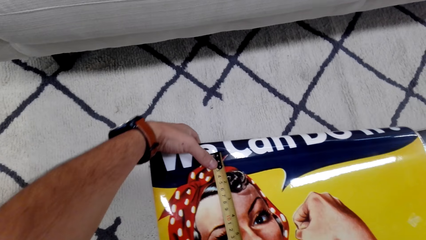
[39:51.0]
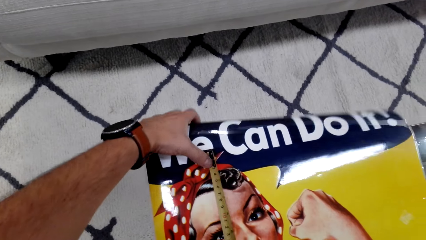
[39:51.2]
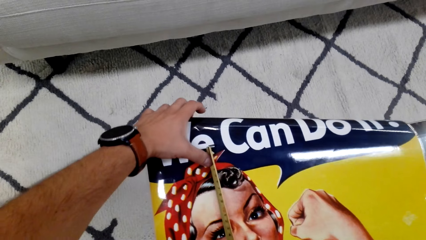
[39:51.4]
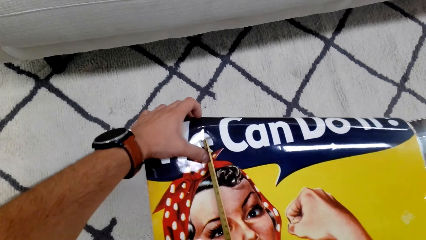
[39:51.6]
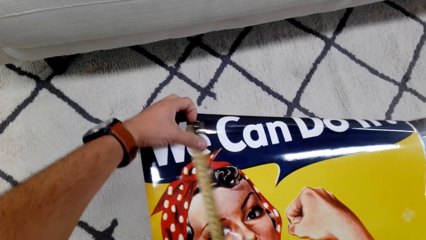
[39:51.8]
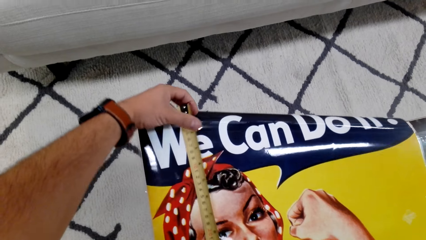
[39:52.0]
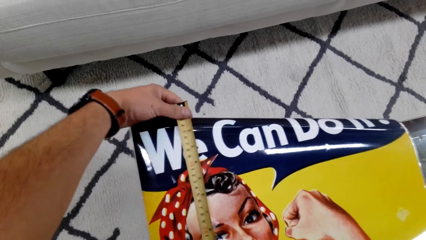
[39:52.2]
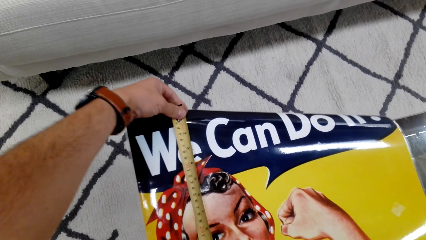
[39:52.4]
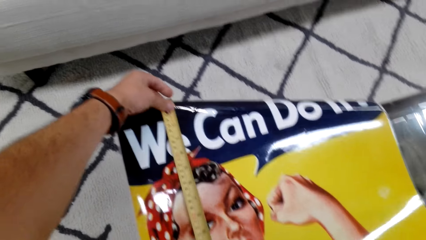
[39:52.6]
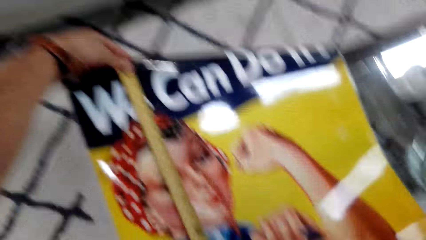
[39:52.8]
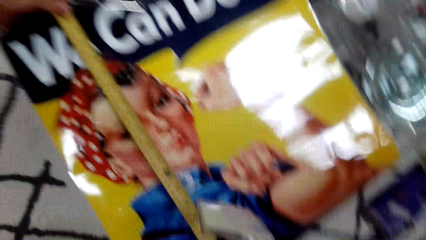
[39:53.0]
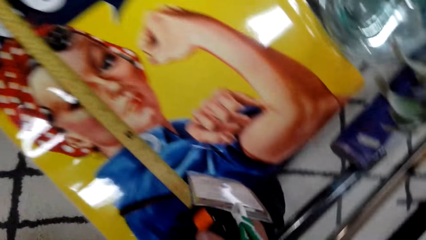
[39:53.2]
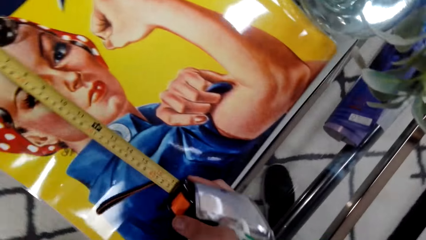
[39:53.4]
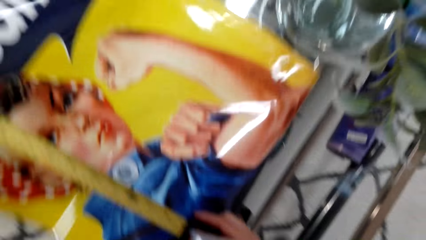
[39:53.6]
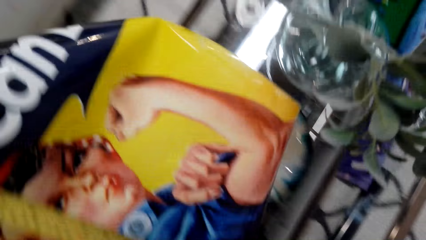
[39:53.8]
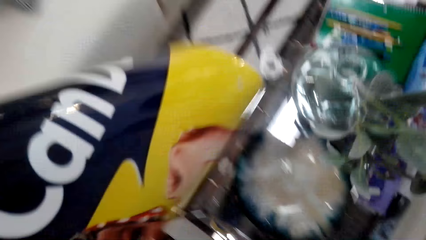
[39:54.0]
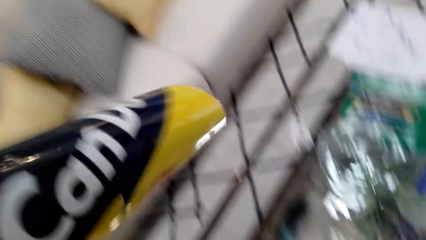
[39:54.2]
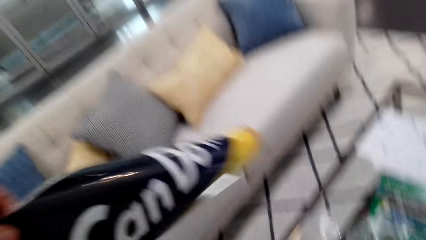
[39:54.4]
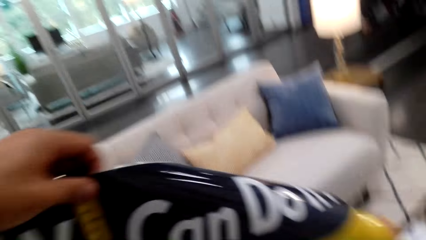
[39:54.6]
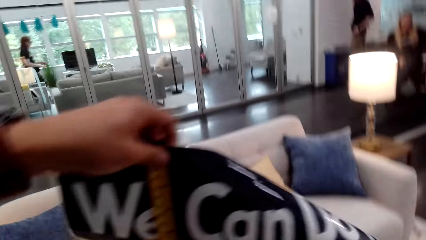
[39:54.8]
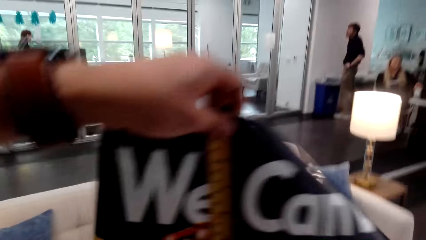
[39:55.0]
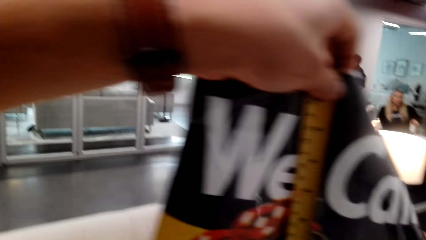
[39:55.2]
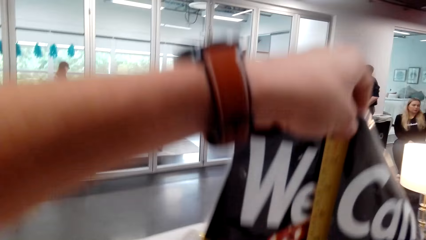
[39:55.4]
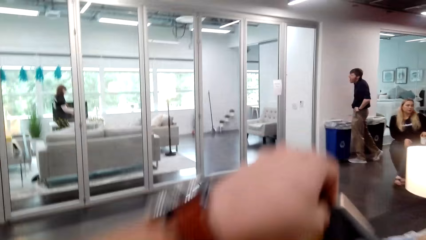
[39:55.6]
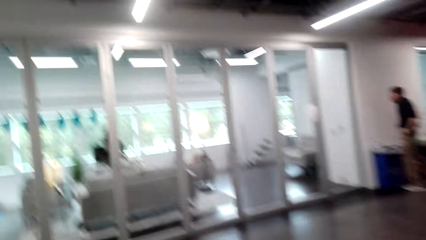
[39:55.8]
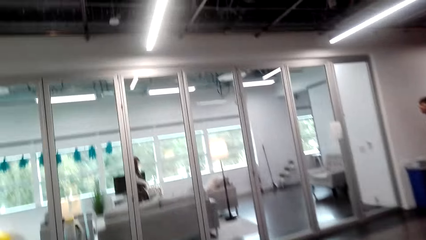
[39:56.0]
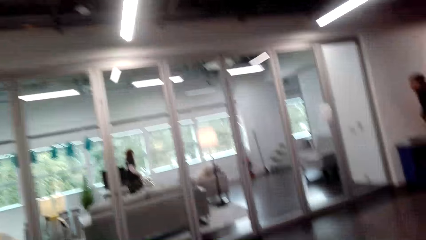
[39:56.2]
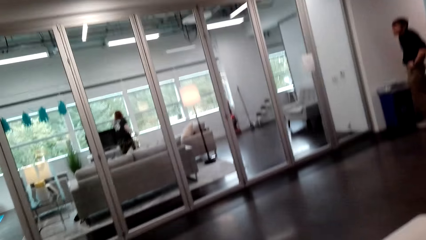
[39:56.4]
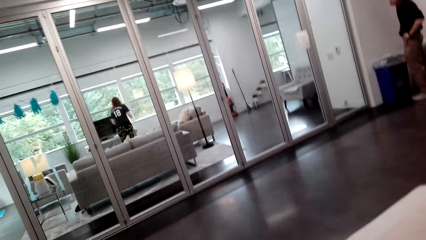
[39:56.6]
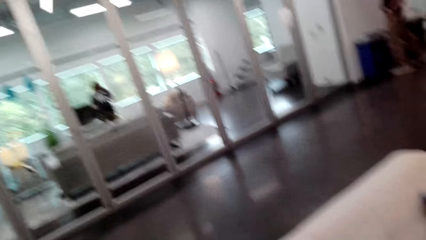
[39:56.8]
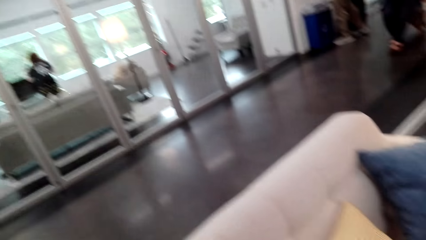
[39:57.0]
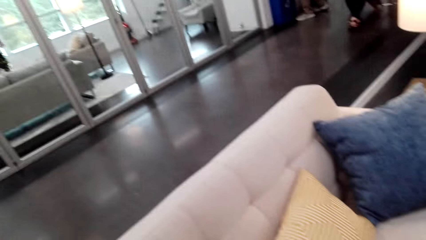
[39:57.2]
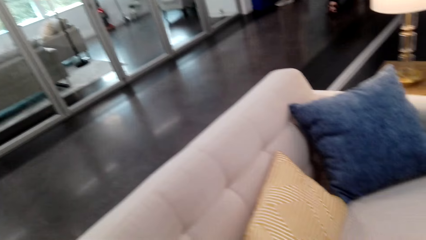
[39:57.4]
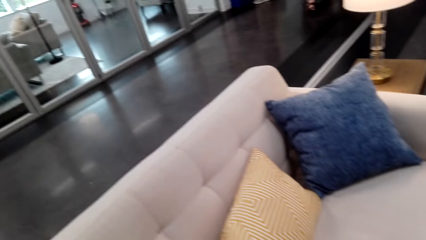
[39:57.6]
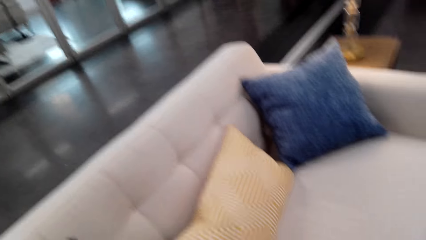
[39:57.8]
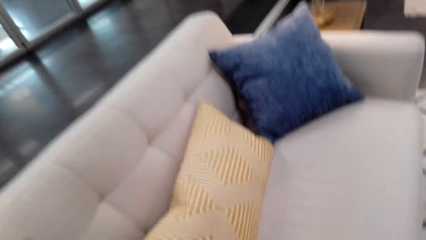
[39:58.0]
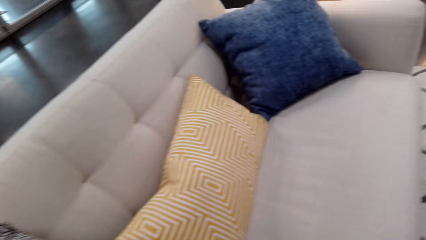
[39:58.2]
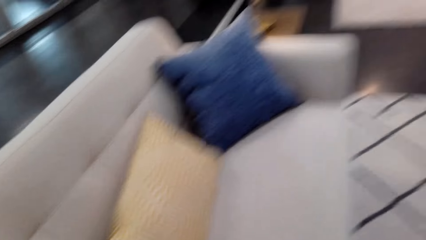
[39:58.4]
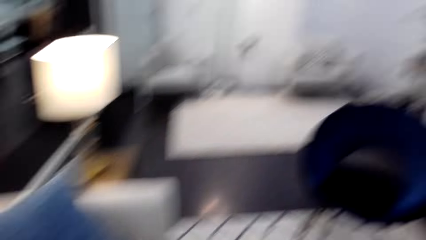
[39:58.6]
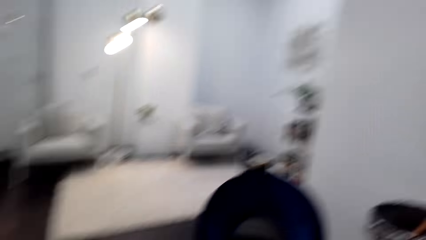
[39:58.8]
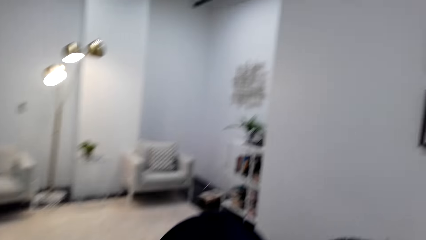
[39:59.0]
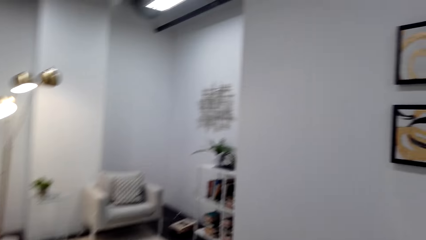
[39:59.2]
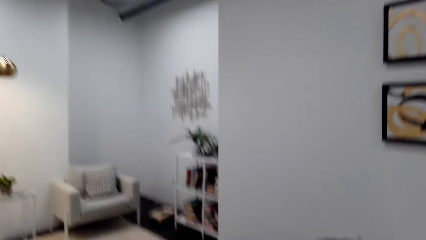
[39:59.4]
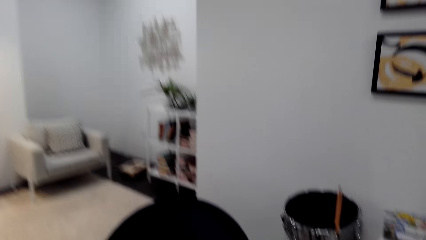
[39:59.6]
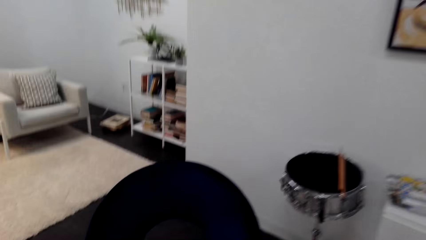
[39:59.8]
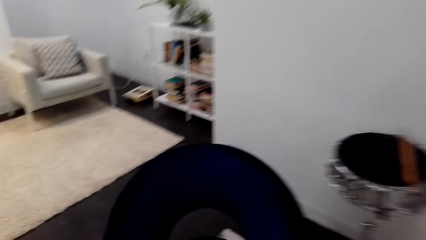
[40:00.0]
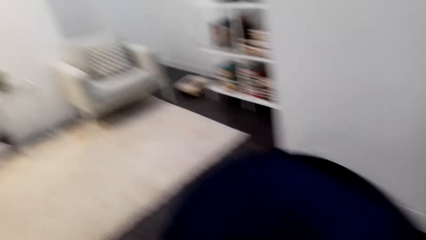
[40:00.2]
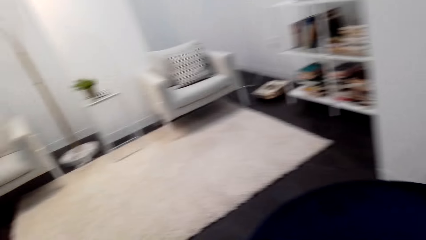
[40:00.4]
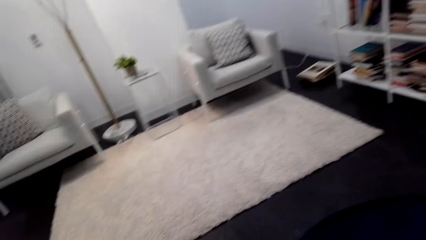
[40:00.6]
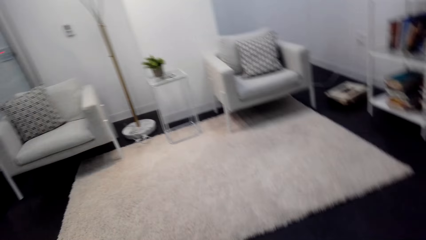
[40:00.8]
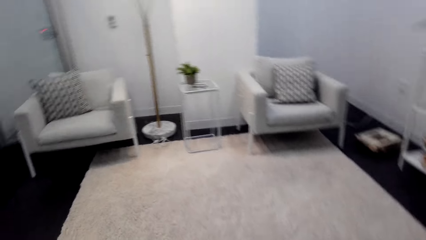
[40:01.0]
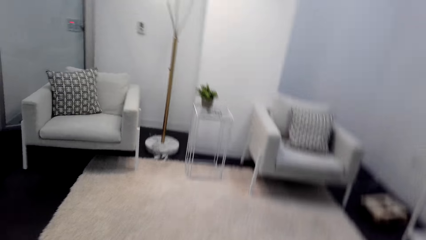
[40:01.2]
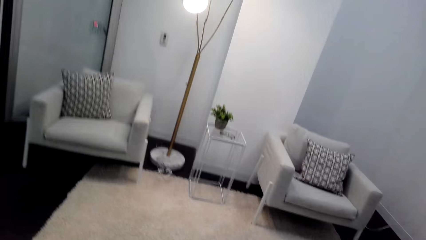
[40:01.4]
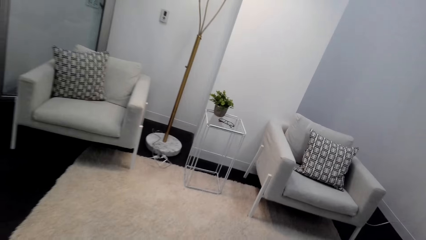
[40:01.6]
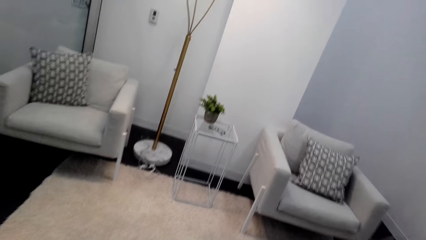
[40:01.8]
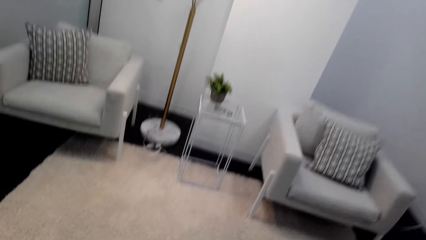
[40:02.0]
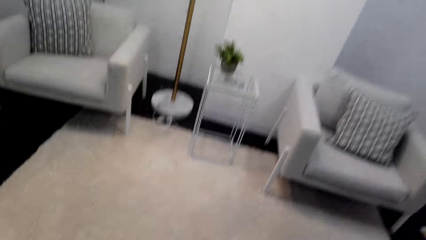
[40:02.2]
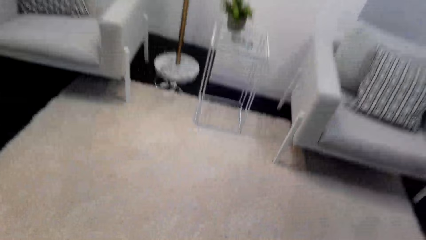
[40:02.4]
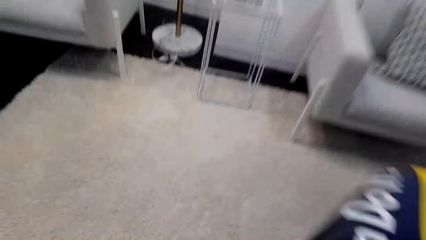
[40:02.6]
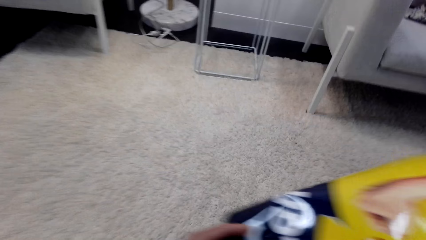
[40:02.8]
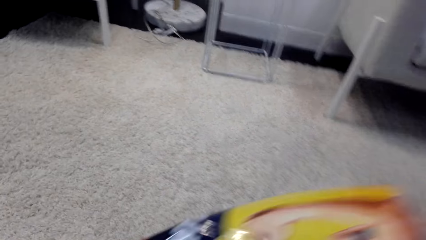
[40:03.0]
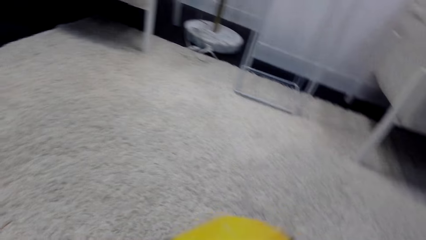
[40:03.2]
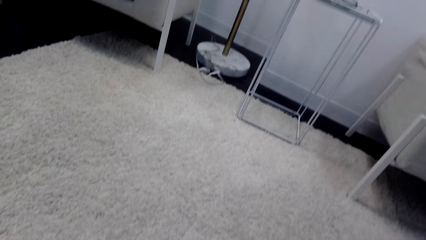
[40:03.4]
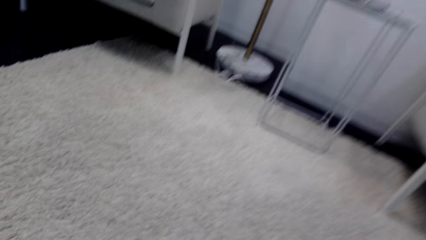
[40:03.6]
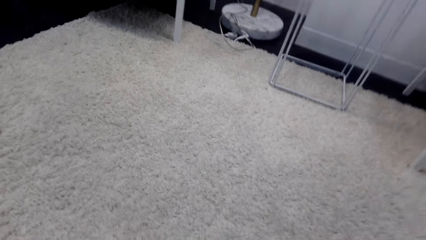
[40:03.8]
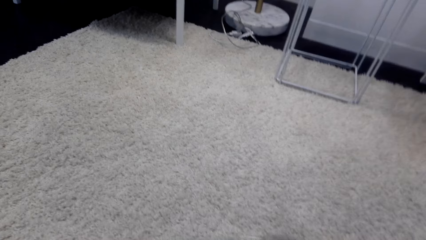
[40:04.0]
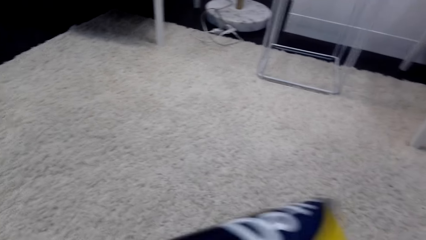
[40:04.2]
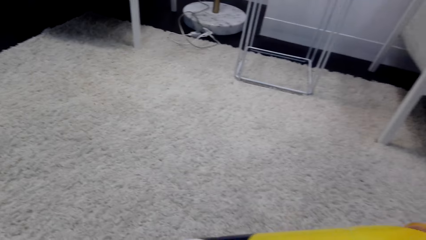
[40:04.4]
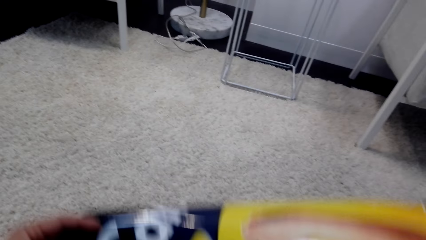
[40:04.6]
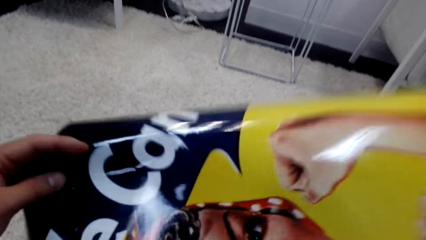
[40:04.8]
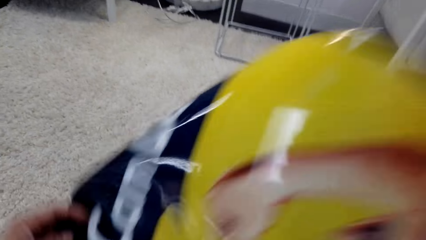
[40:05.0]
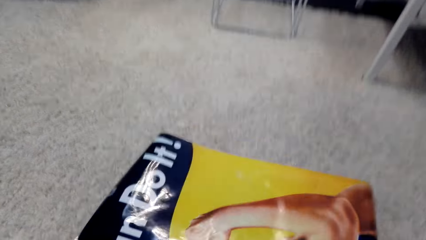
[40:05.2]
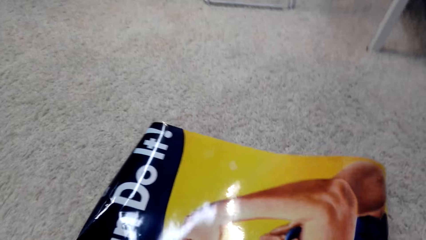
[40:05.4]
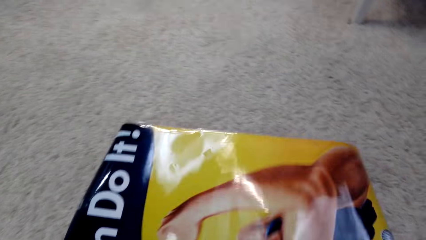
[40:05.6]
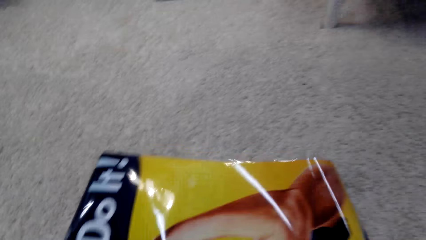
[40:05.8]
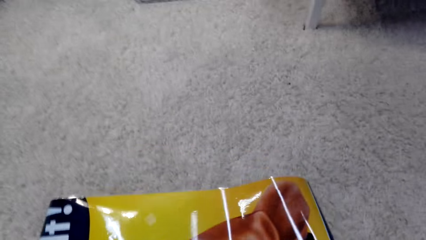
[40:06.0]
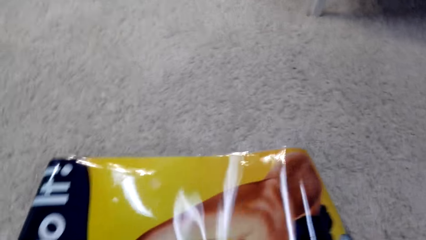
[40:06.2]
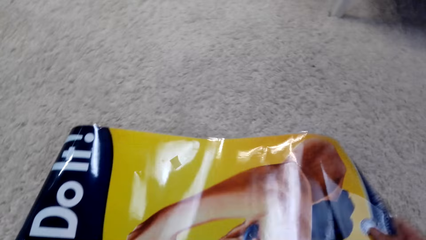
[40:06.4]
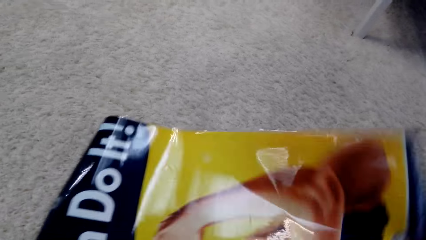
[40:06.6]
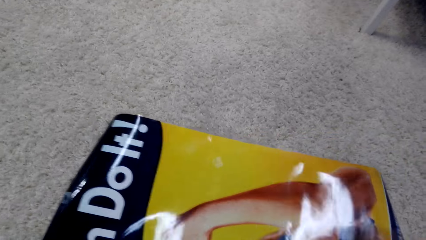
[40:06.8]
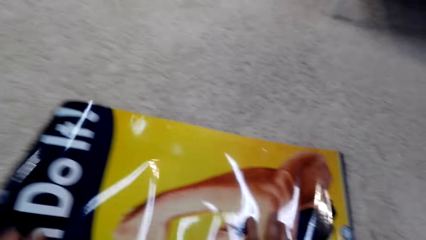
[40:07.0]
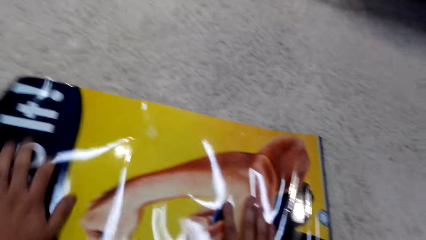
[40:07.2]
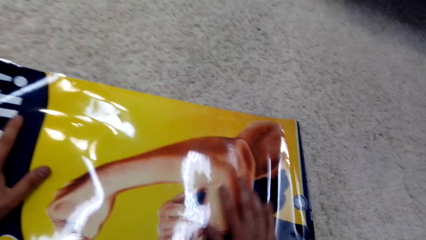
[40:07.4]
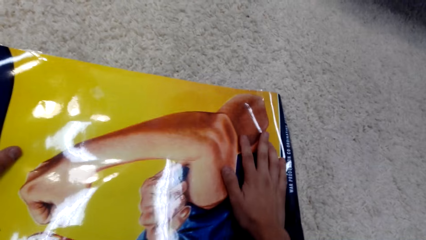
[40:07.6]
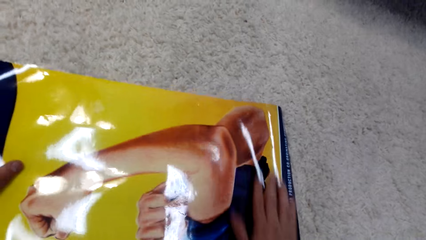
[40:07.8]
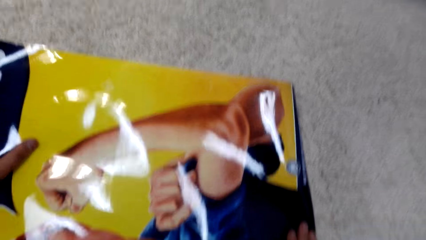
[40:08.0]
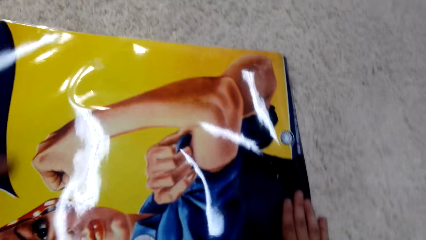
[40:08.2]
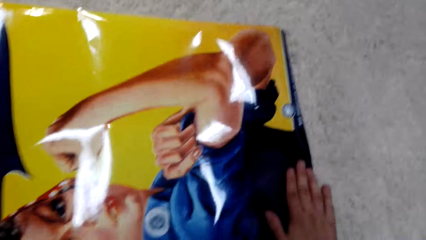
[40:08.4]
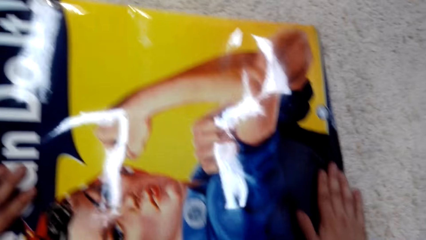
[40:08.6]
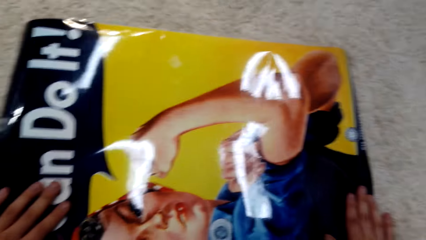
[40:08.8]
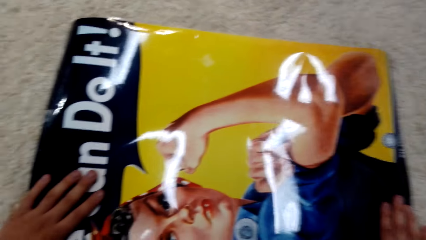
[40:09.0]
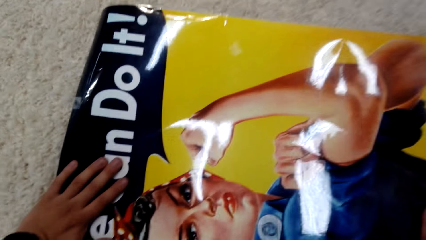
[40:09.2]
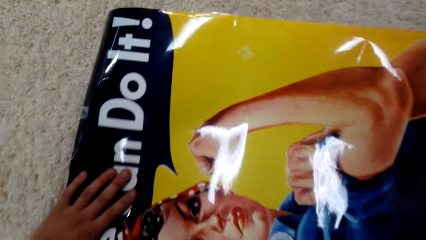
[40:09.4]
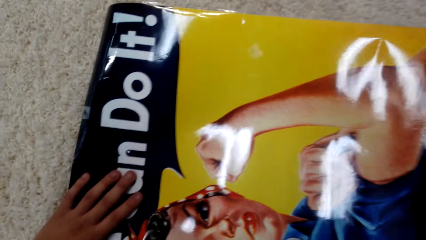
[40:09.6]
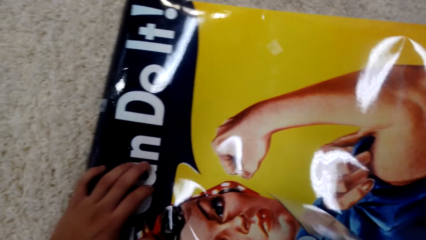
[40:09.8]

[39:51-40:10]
The camera wearer moves the wallpaper with hands. They pick a wallpaper. They look around. They walk around the room. They move the wallpaper. They put the wallpaper on the floor.
